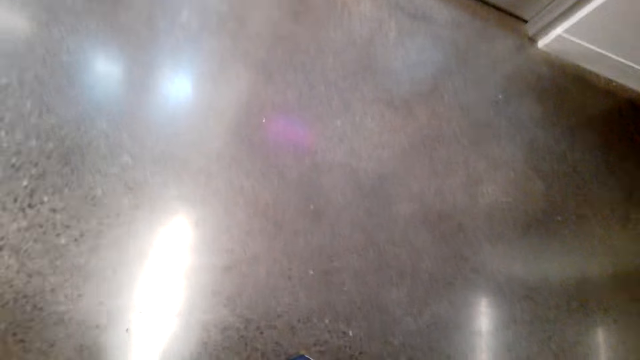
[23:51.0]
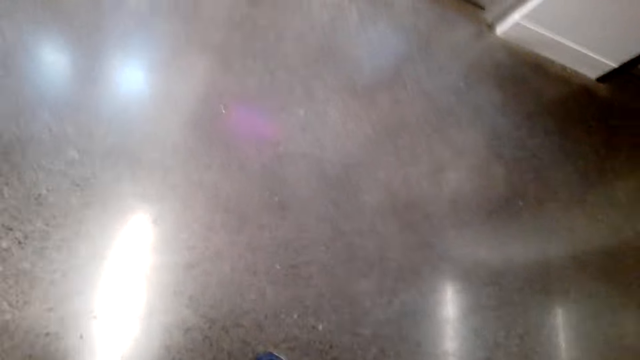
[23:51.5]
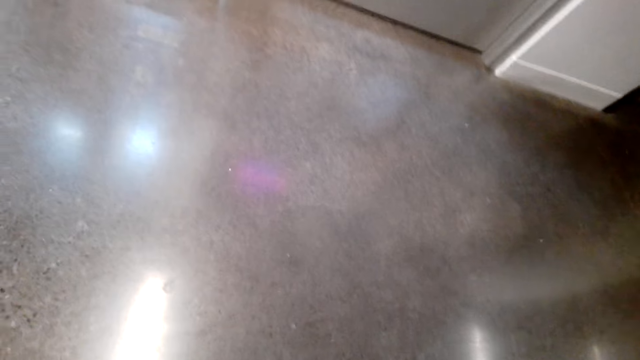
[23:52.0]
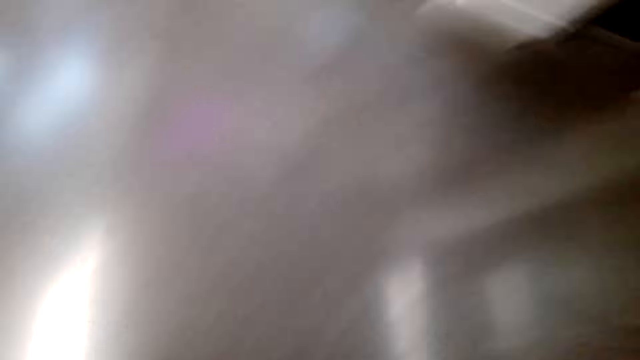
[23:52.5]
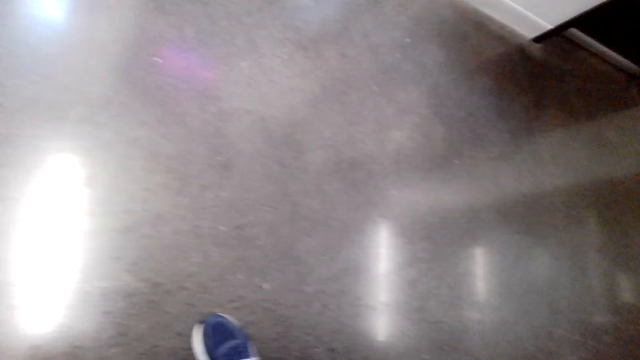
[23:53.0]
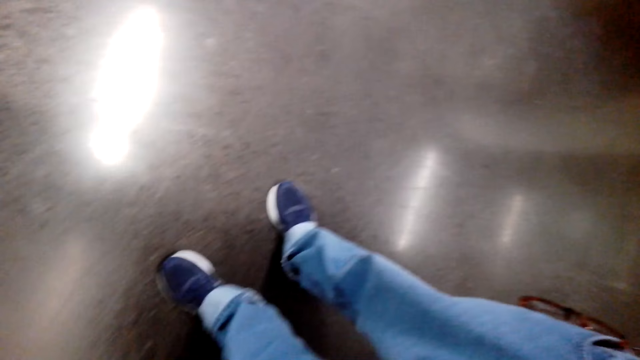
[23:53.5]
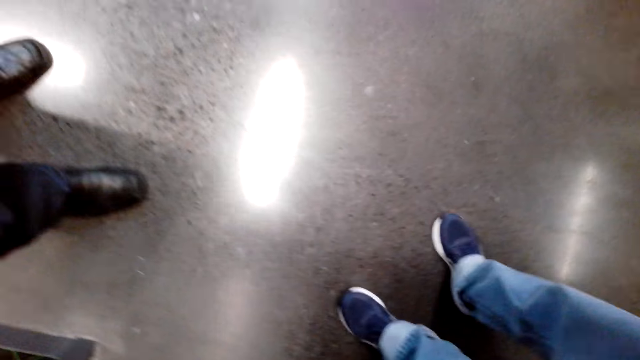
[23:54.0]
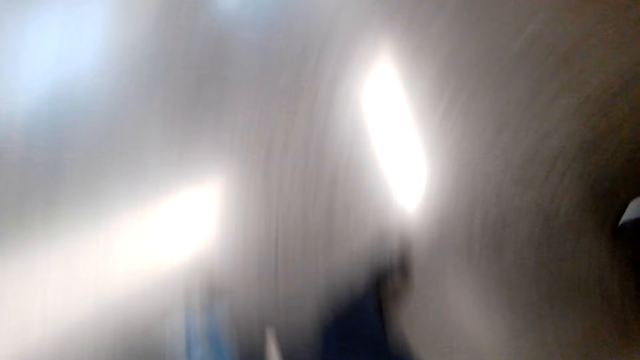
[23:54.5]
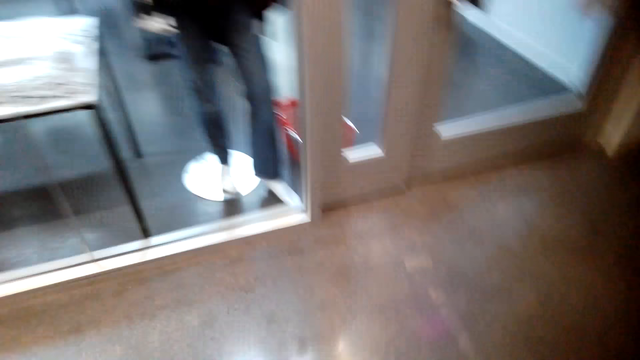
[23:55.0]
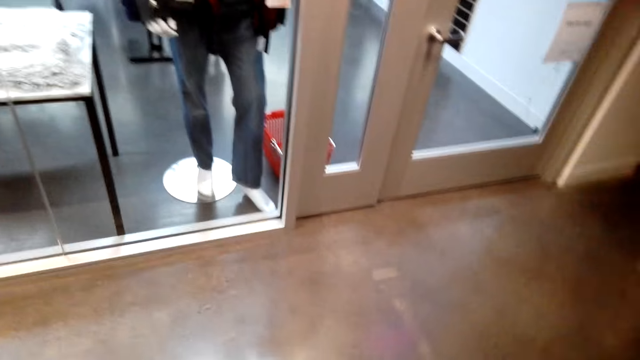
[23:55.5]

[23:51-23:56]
The camera wearer converses with a man.
